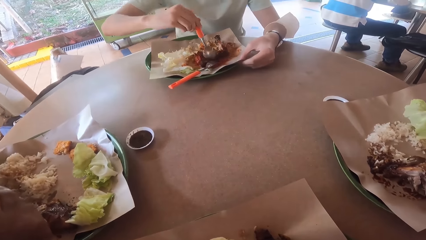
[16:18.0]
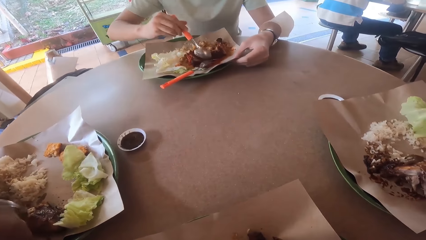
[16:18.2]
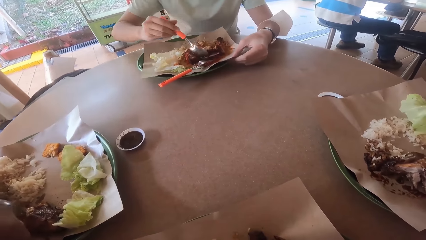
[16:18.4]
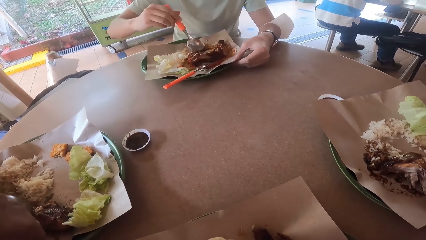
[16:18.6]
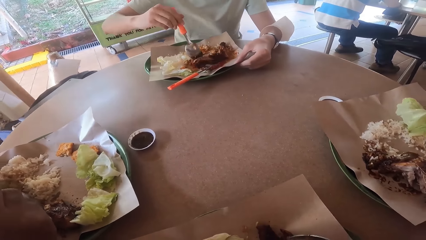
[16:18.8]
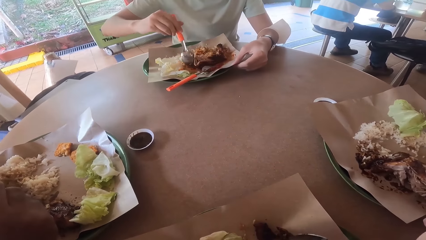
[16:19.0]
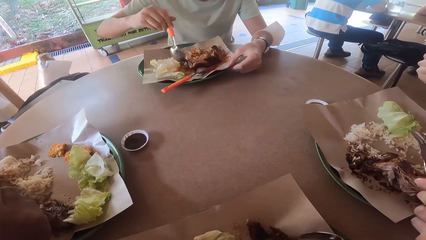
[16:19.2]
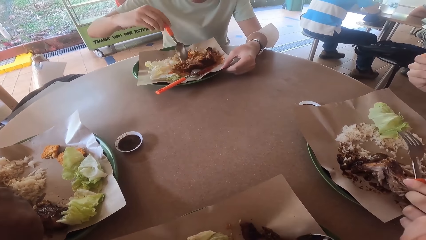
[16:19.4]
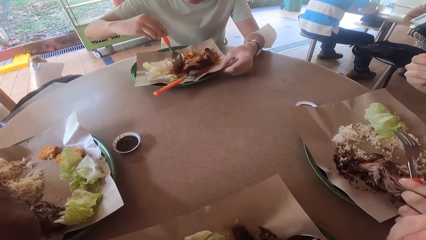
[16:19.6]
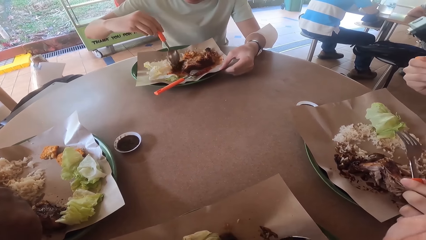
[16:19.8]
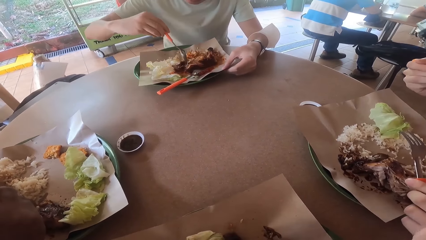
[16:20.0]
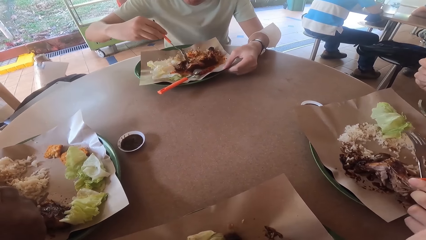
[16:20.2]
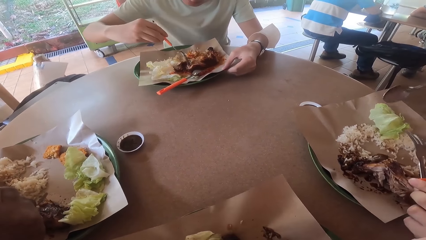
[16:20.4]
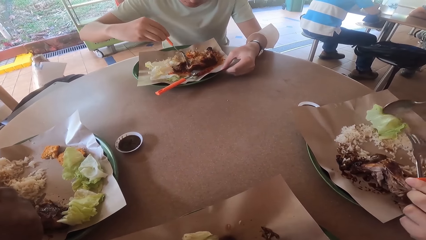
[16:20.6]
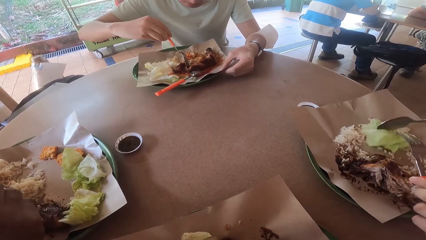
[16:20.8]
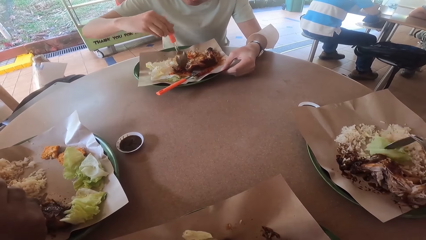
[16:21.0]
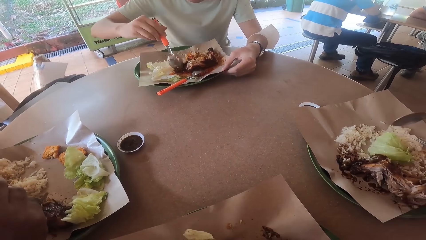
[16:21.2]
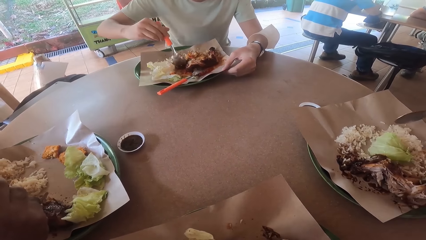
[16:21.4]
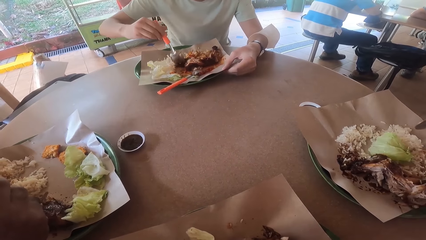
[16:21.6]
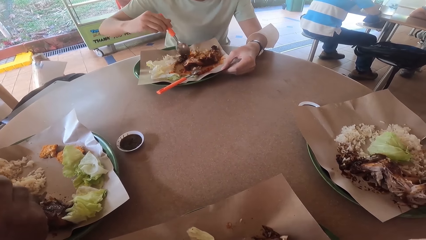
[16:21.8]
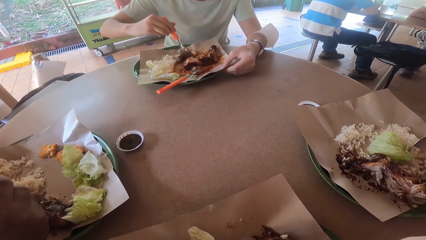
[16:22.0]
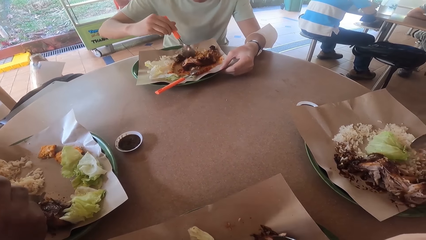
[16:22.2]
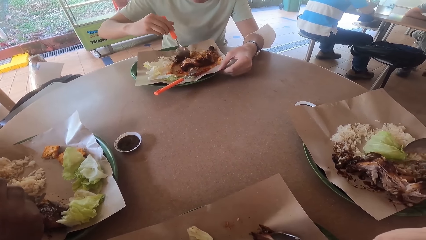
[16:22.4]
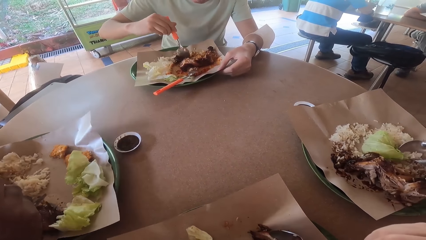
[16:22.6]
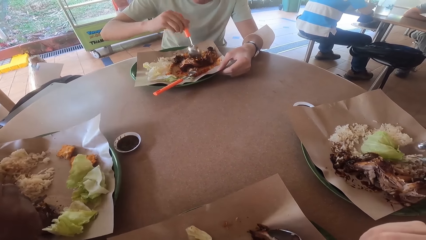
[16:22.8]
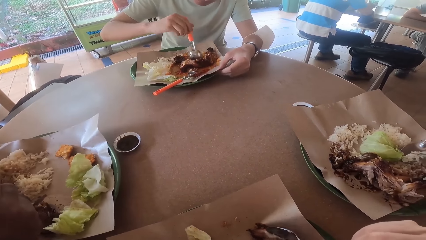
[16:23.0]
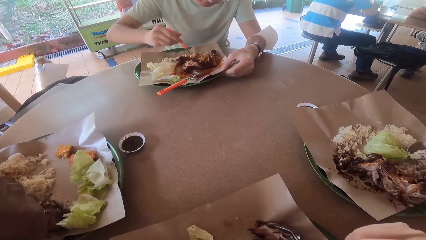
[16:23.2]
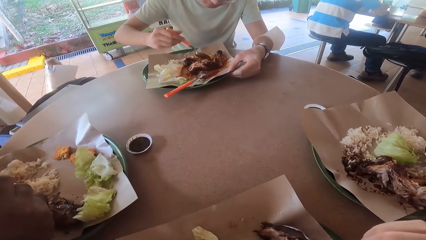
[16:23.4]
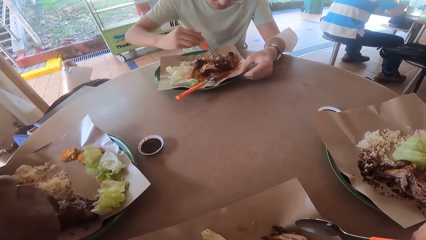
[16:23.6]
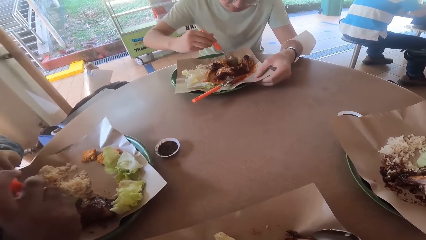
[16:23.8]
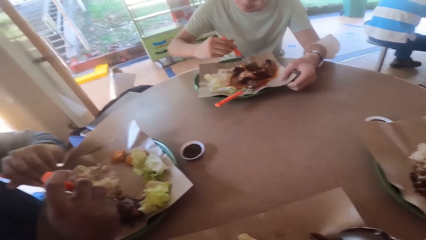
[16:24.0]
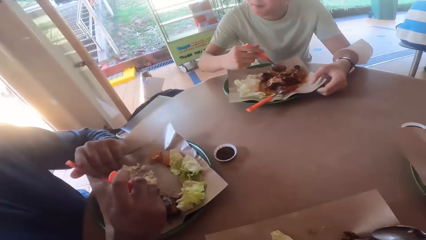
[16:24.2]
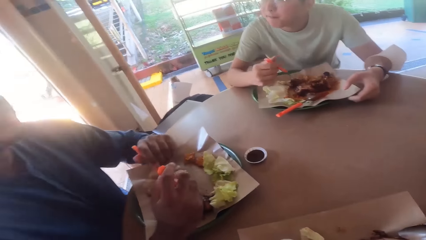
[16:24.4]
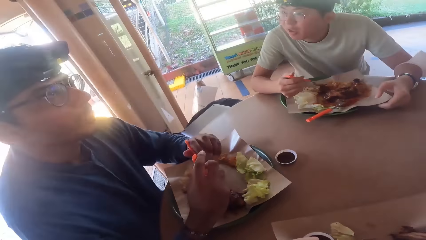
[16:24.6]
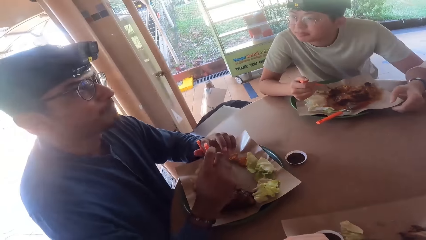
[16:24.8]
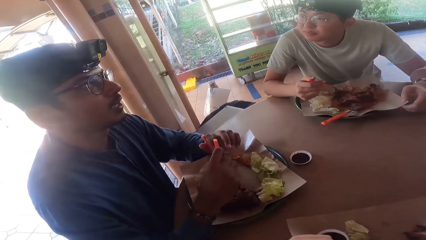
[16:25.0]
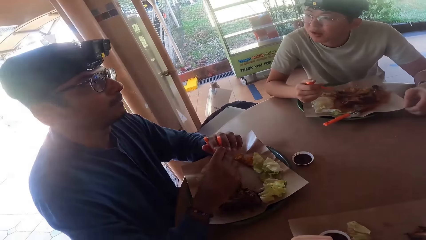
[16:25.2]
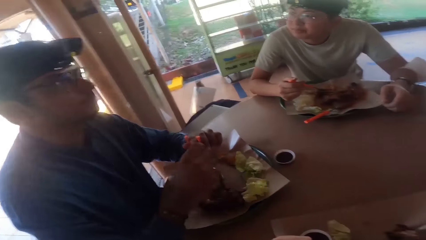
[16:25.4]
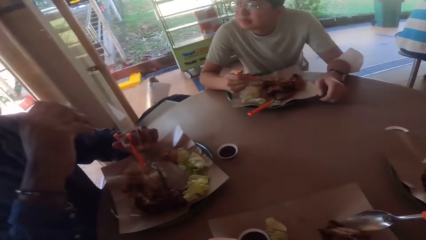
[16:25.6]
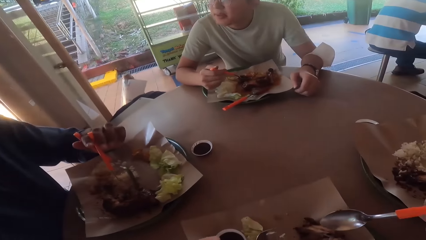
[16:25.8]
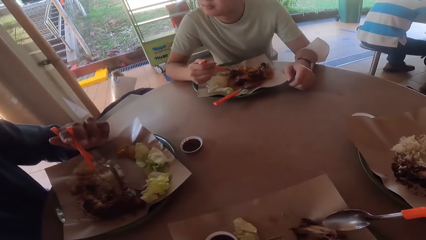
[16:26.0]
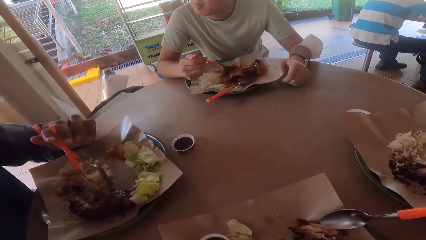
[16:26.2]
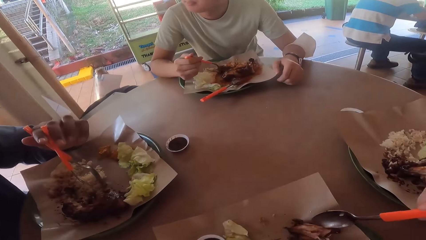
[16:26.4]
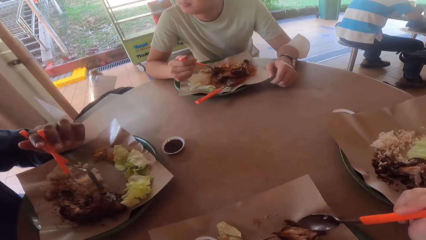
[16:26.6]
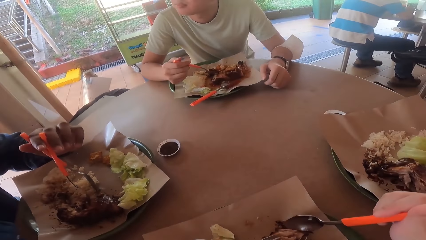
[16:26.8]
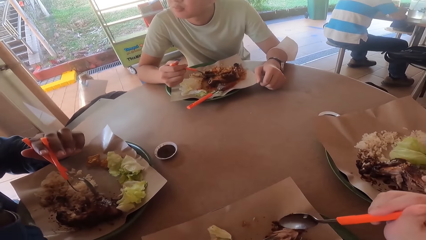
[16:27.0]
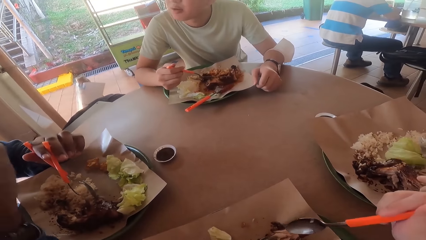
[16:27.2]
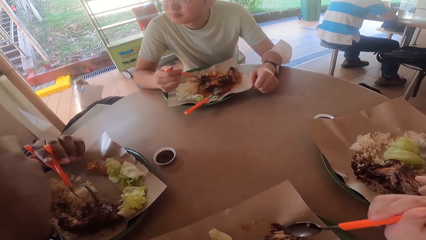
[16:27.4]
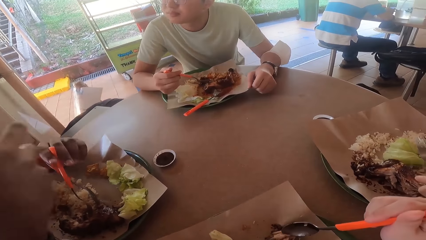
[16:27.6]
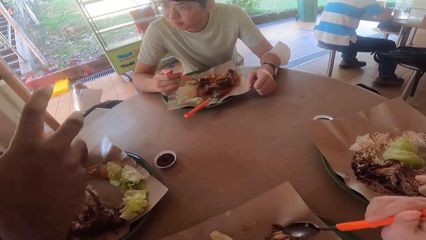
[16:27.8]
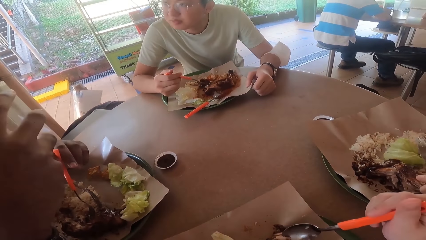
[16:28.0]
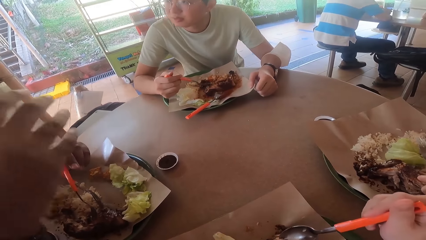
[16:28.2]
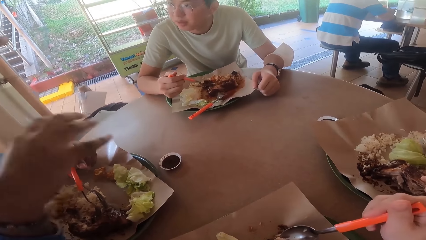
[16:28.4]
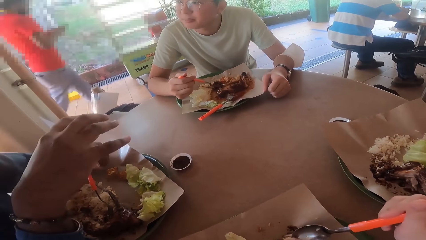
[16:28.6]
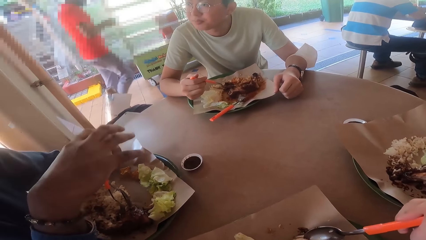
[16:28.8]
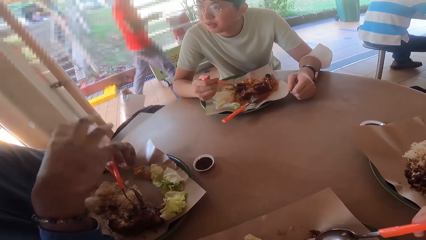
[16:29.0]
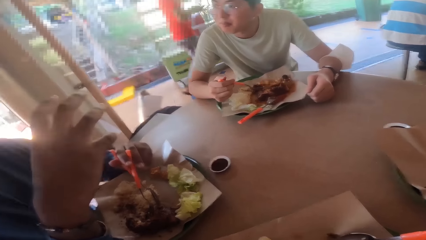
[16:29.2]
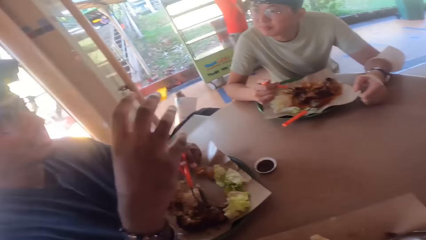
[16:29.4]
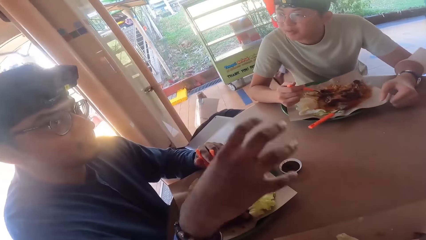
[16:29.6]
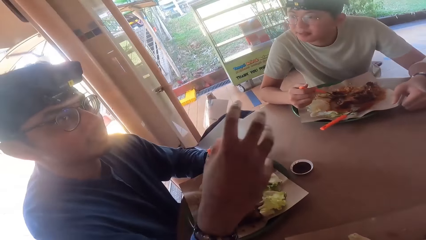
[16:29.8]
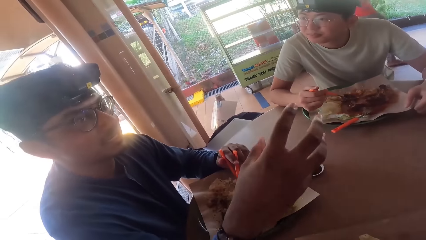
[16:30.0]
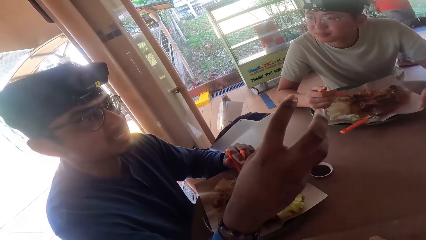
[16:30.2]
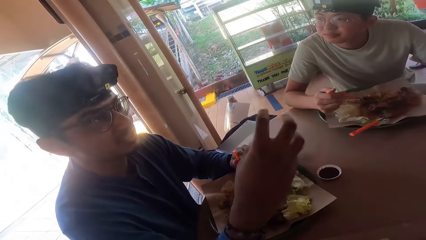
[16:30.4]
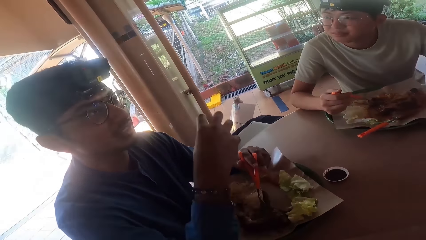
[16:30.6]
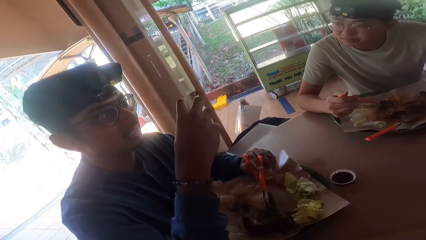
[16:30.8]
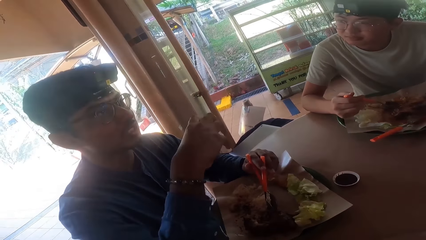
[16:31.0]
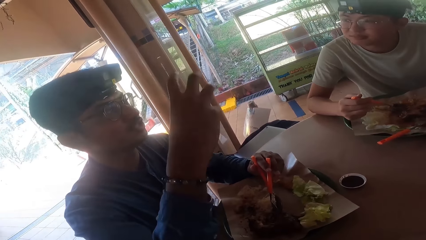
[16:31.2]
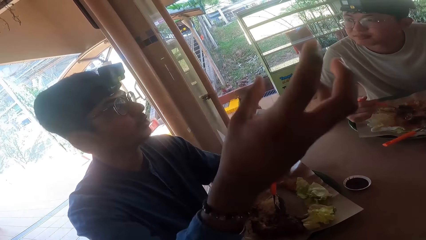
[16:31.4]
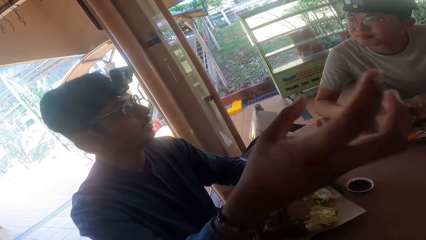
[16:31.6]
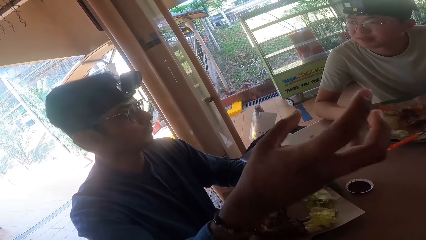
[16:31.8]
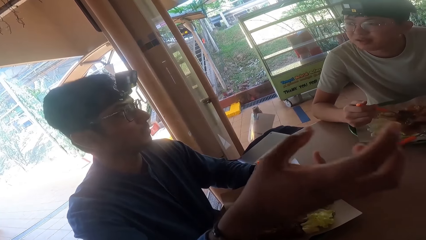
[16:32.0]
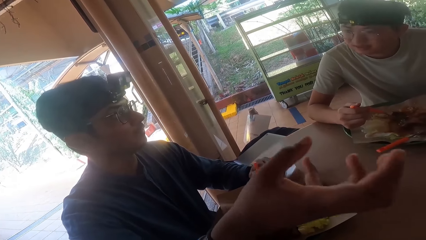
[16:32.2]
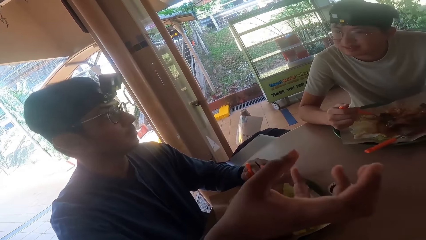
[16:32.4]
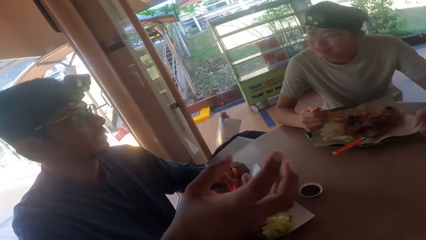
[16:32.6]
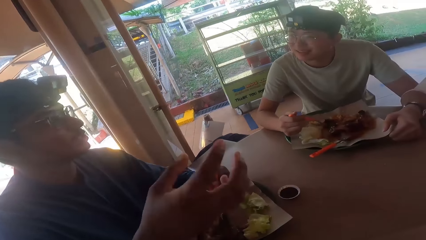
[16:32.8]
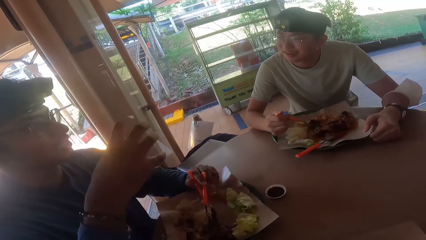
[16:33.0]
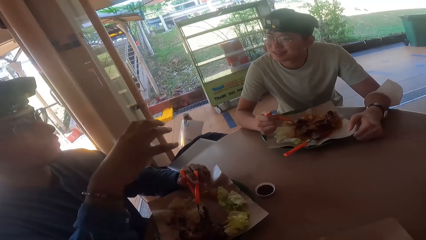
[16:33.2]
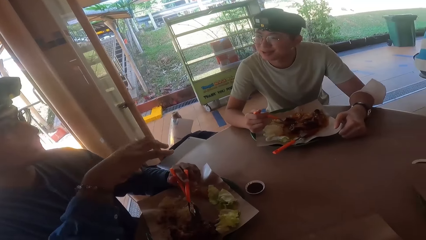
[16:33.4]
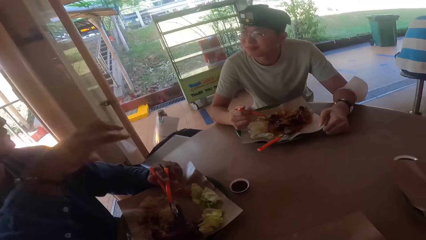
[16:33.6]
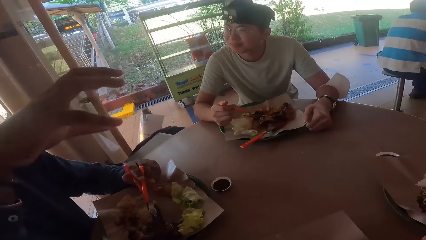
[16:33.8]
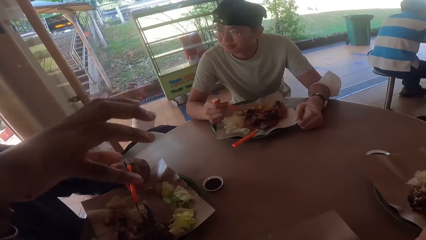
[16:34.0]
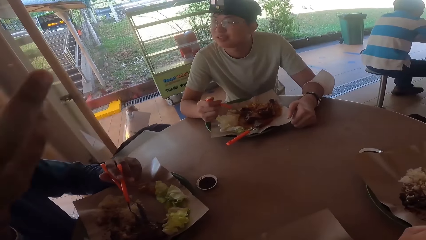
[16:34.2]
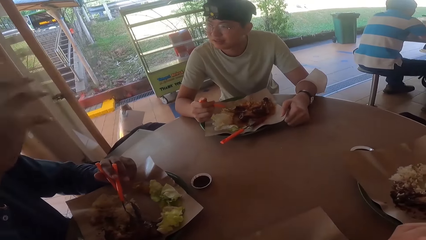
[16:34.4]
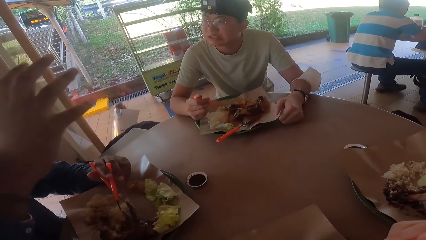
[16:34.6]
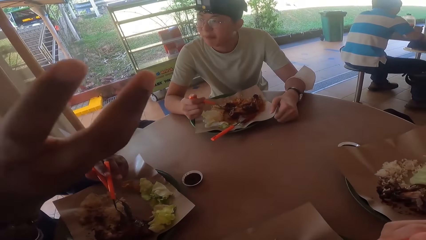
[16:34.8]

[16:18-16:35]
A man holds a fork and scoops food with the fork and a spoon. Another man cuts fried chicken with a spoon. The second man holds the spoon and converses with a third man. The third man holds a spoon and fork. A fourth man demonstrates with his hands on the table.
